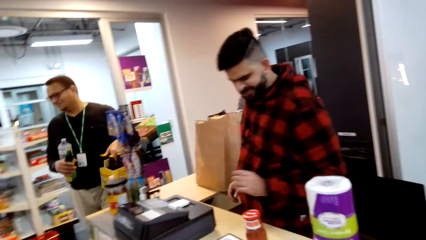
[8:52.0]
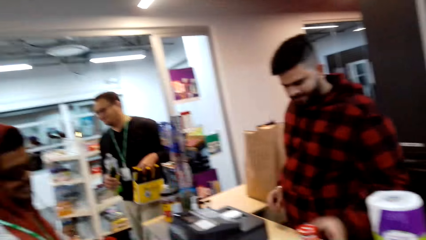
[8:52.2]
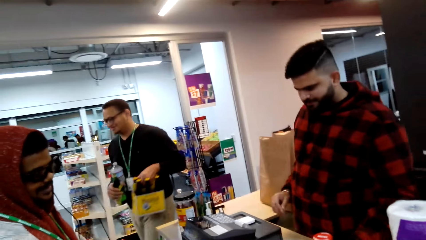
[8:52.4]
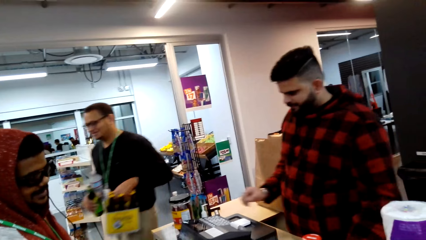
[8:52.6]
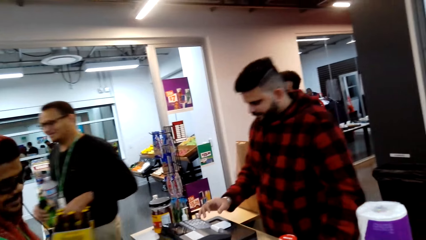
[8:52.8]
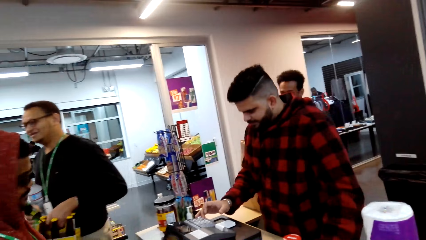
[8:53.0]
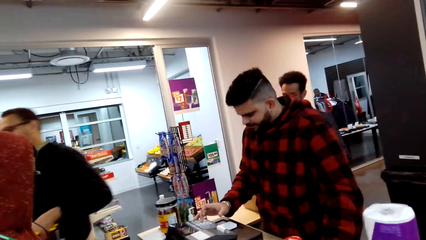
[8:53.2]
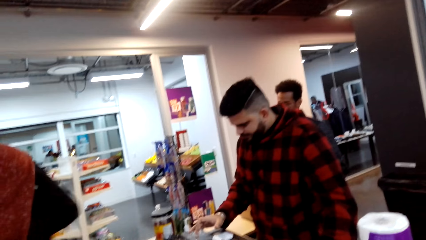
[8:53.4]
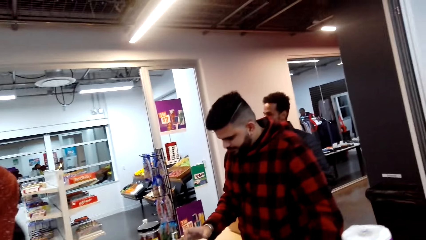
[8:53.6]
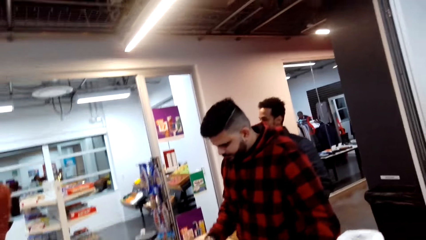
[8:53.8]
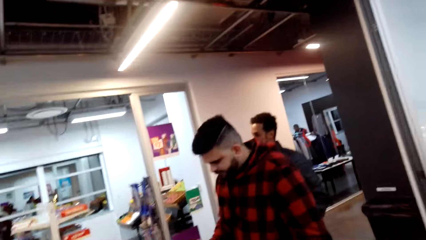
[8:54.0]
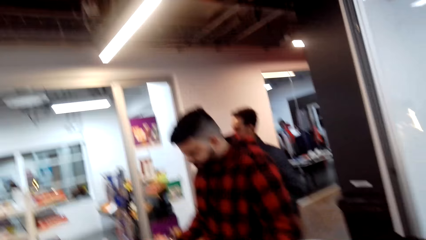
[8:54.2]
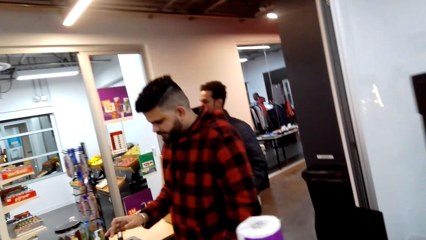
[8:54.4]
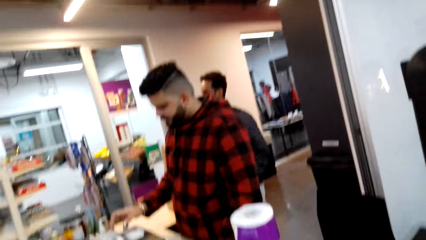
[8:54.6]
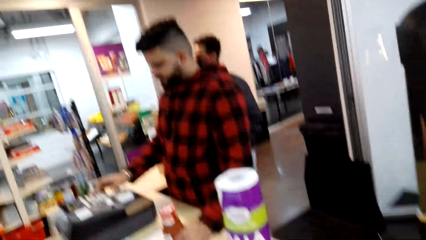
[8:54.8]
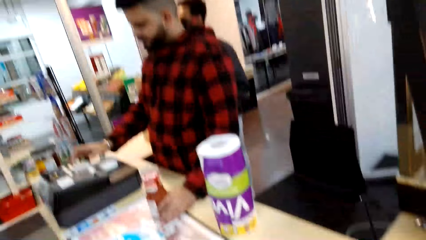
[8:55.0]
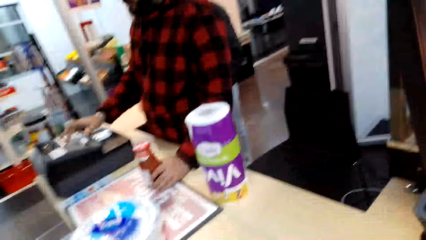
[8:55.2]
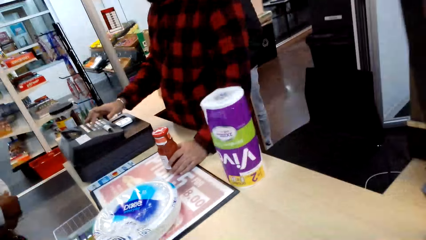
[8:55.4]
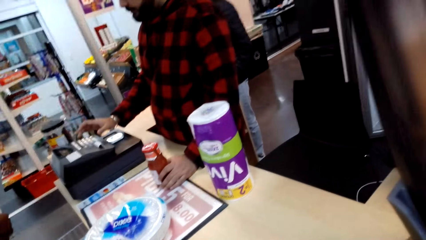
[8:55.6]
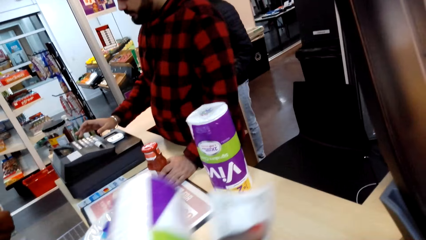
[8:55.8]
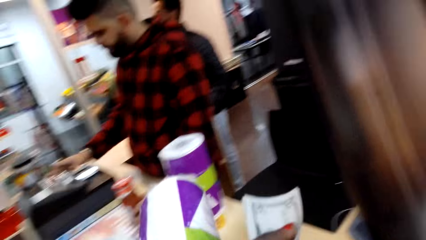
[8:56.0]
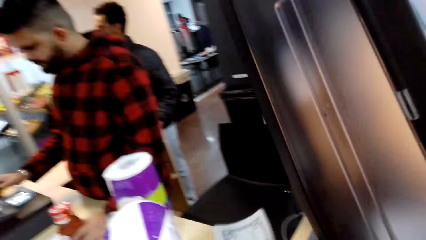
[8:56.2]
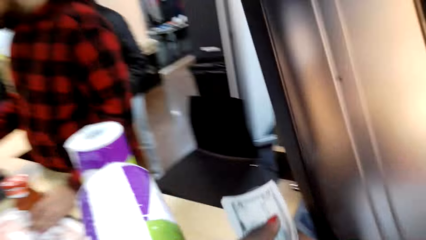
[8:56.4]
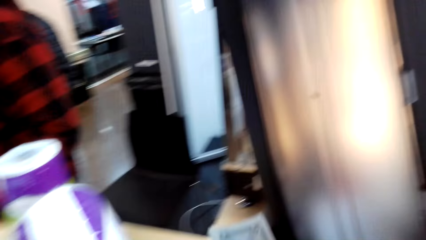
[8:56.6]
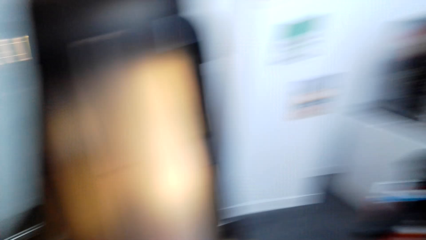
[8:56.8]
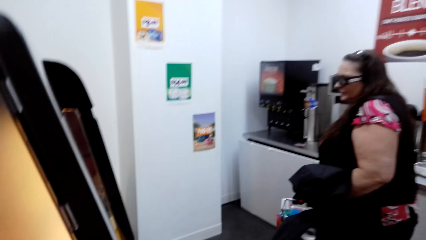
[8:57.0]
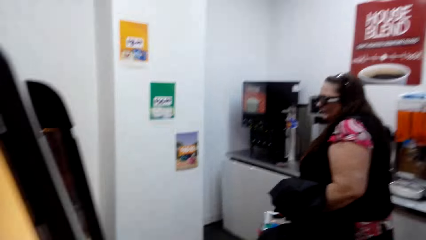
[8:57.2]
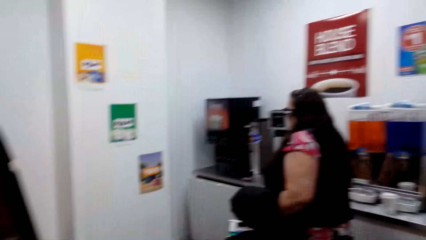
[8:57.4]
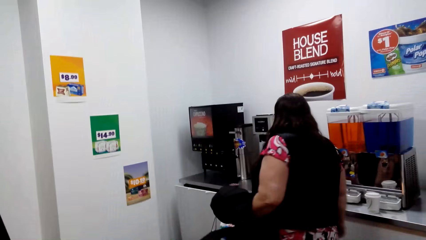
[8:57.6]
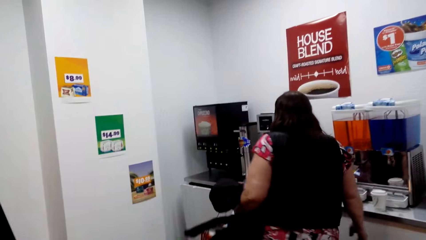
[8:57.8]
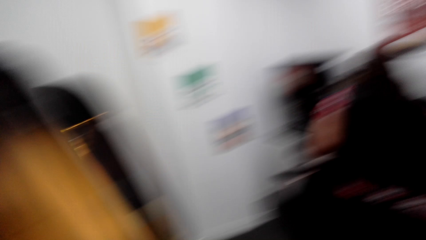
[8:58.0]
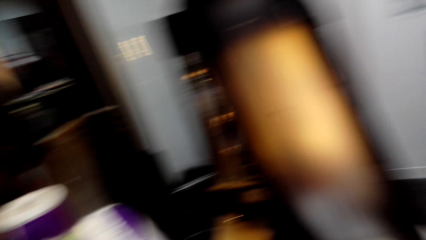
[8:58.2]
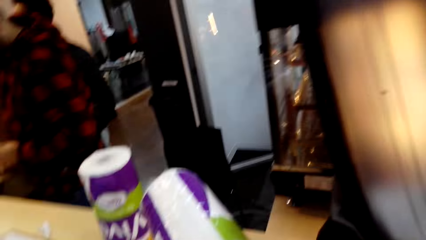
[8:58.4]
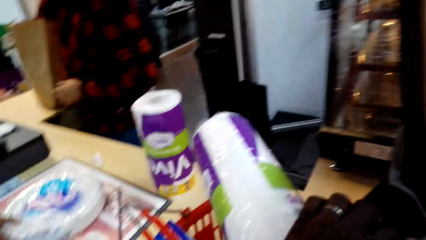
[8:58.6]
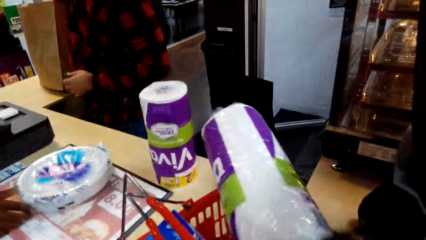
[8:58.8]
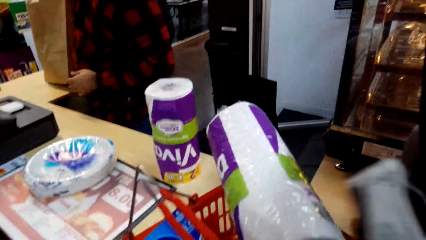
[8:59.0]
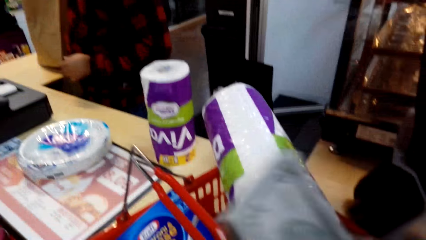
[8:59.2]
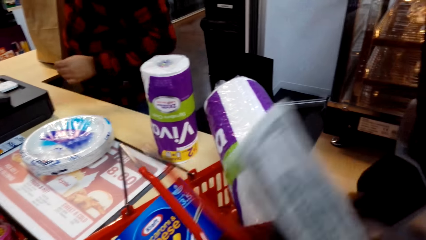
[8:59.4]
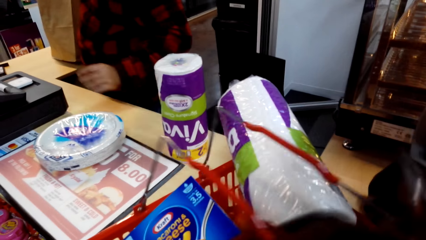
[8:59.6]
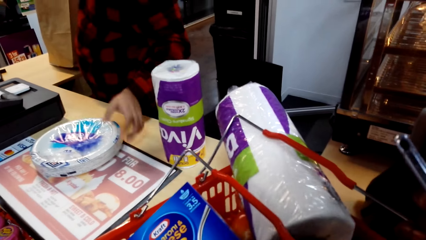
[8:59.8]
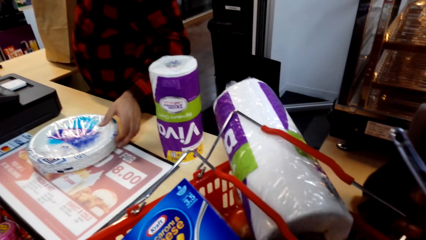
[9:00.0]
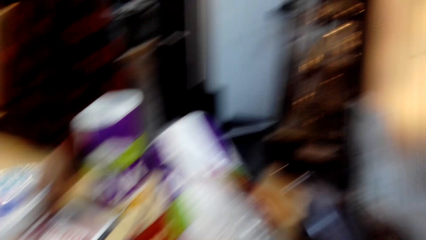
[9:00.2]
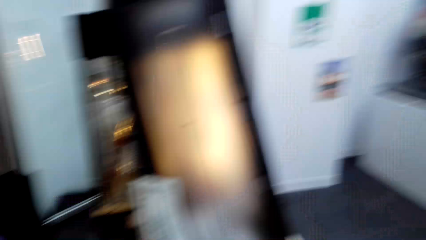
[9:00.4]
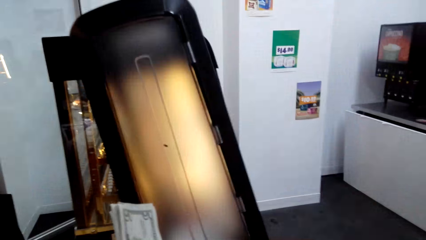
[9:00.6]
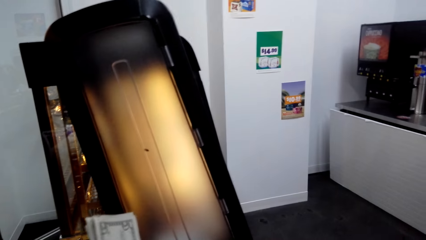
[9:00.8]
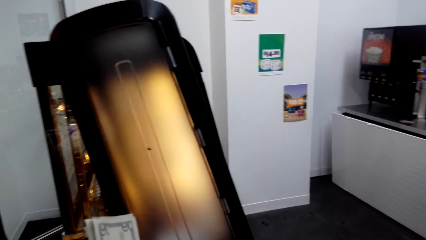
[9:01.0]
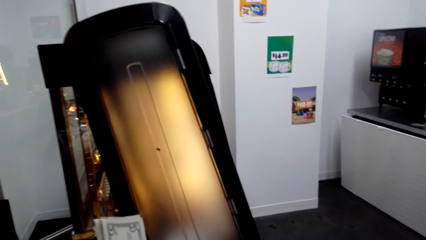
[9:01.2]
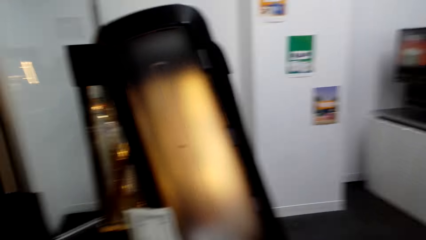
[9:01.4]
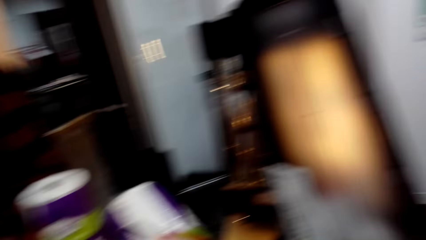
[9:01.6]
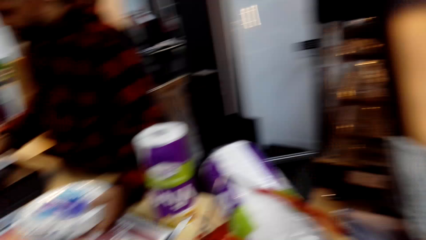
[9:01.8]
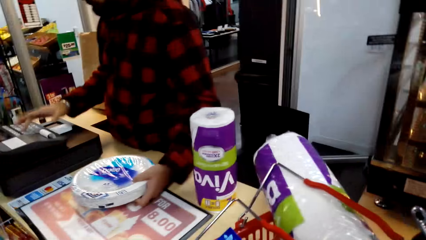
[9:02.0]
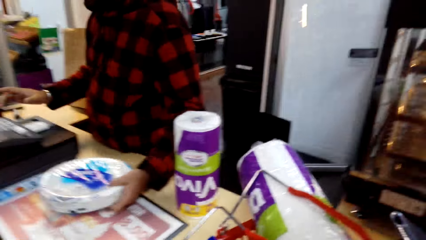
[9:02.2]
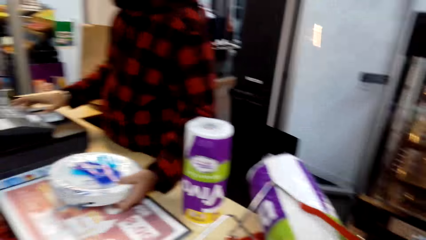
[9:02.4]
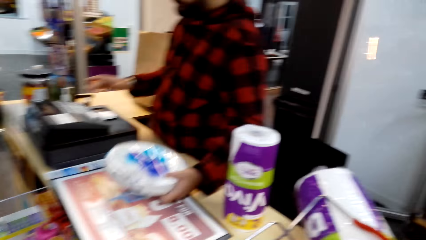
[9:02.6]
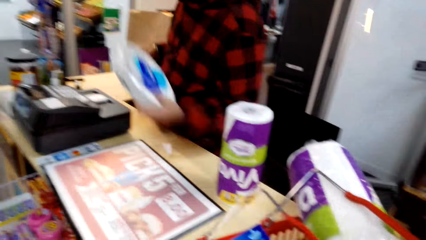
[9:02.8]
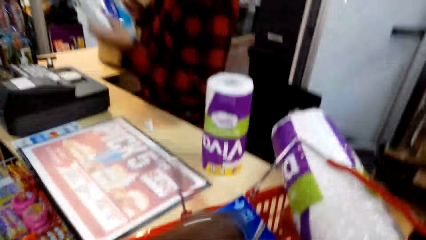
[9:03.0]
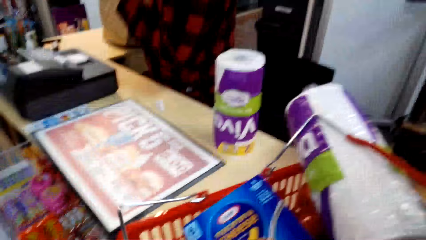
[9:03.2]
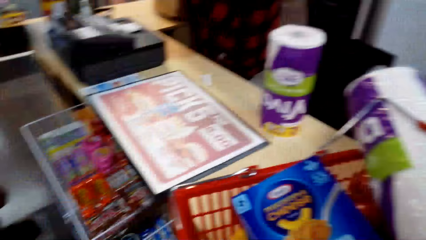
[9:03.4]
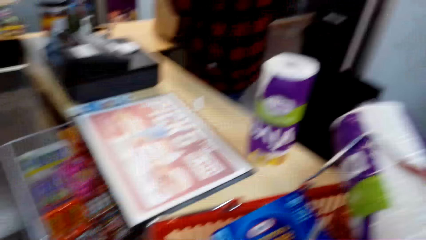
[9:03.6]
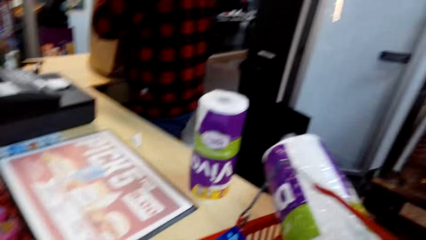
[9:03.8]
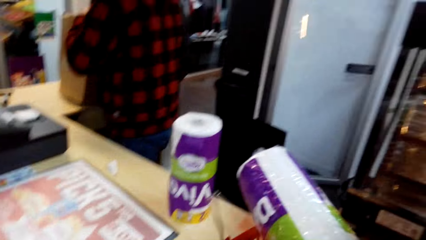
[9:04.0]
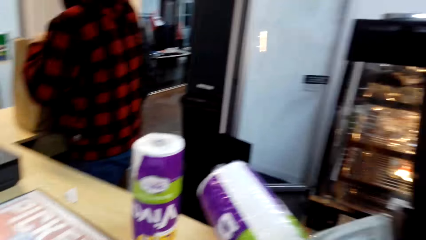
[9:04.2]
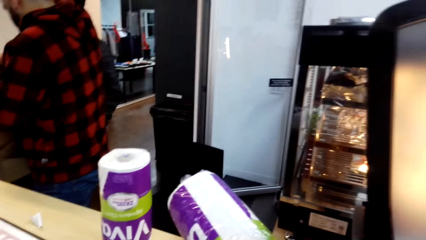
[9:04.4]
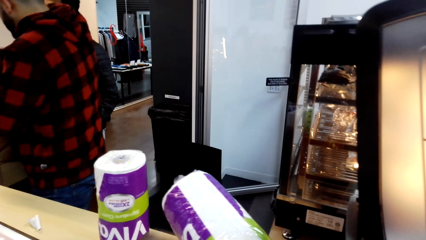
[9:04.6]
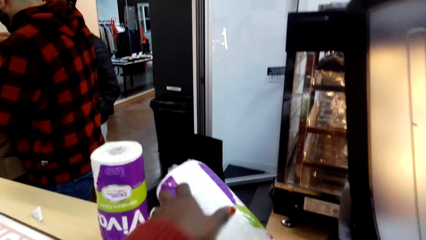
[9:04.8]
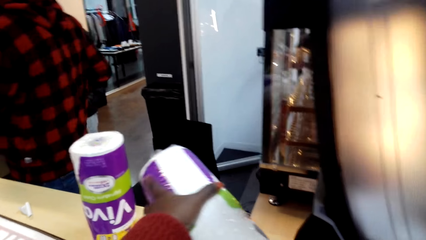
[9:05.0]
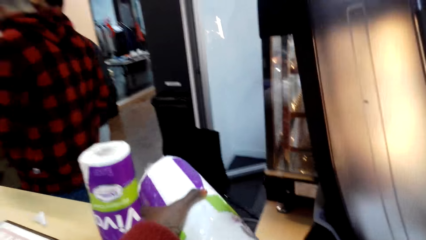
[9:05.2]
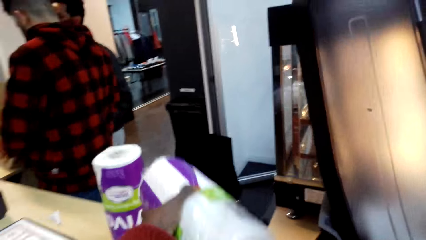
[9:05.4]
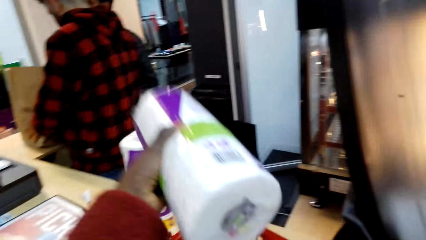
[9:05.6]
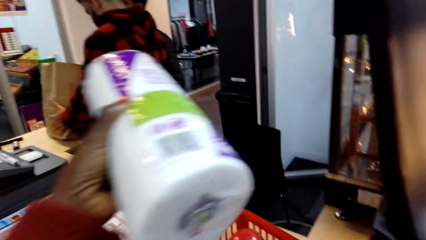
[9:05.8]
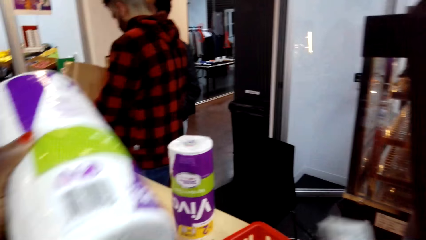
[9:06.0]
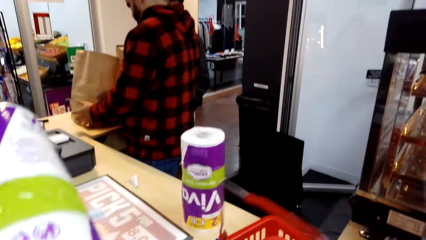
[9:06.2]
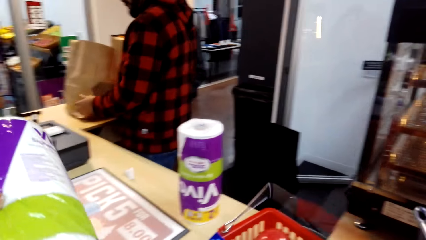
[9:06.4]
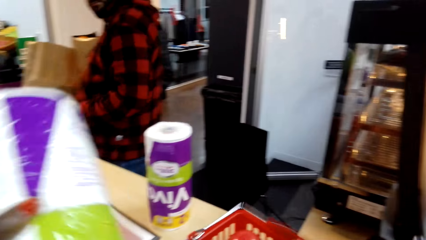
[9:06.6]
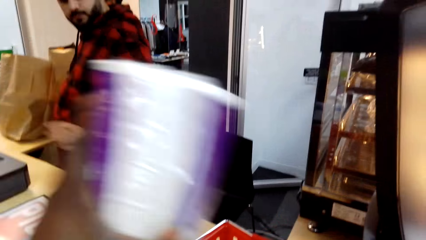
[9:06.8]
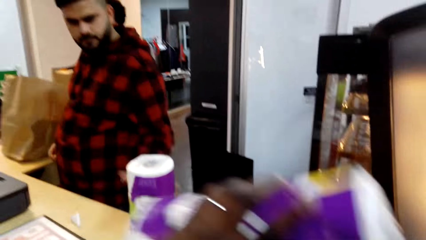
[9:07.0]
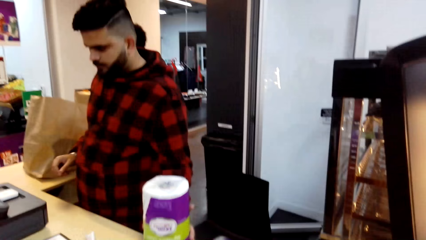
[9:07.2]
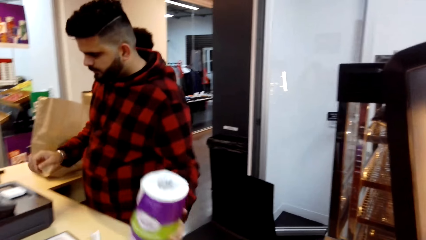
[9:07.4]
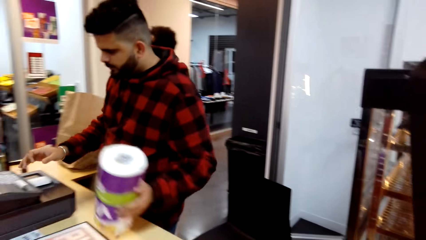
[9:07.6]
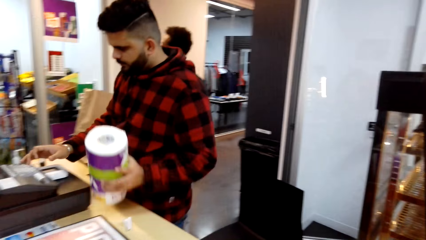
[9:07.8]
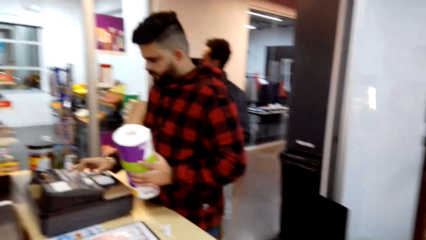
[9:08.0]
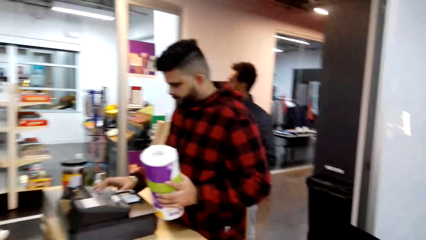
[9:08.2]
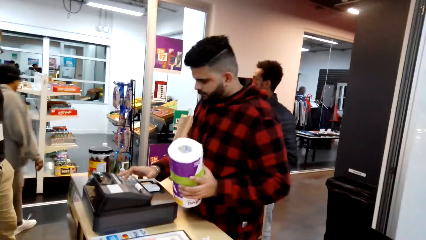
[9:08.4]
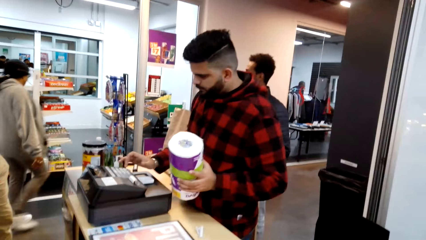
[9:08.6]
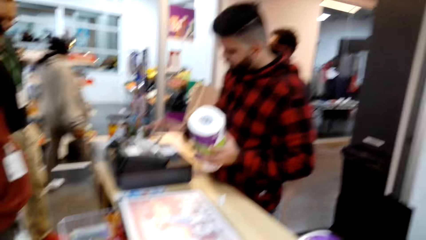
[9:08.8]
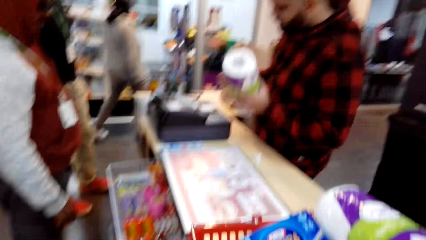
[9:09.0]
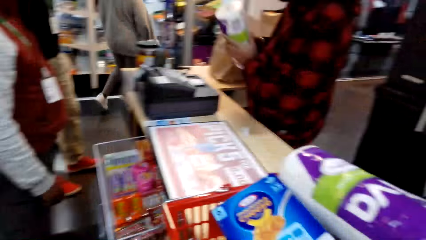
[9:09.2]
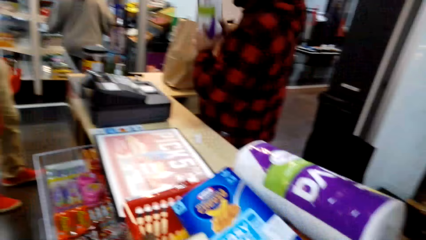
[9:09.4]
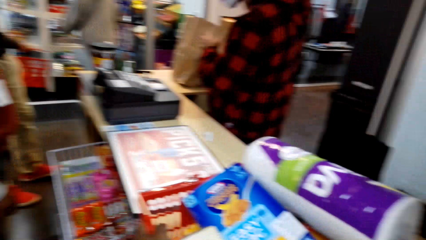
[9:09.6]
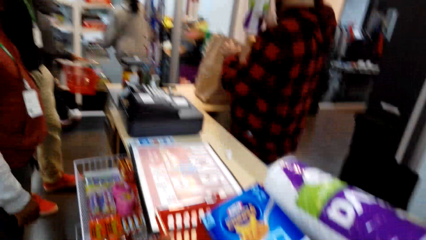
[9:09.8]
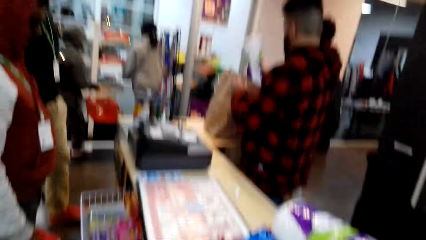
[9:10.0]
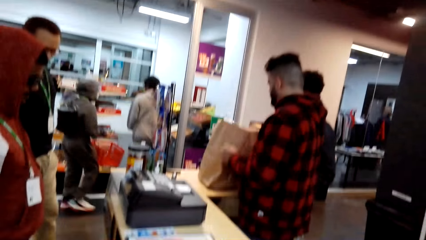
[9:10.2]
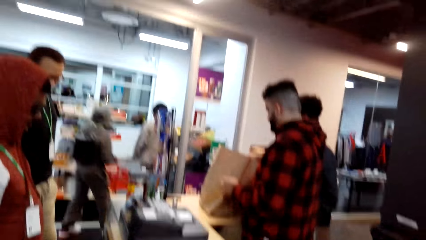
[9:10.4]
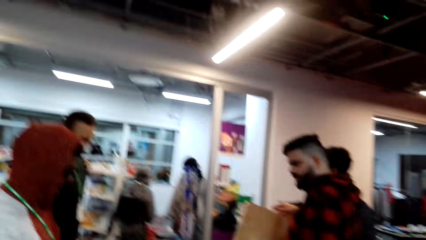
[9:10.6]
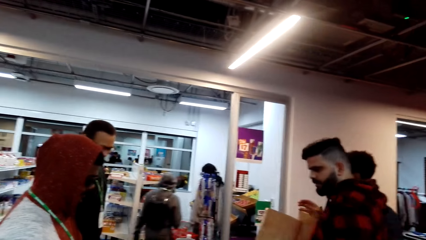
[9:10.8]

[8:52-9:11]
A man walks around. Another man operates a machine. The camera wearer puts the tray on the table. They lift something. They look around. They touch the bucket. They look around. The other man lifts something. The camera wearer looks around. They take the vivo from the tray. They touch the bucket and put something on the bucket. The other man picks up something and operates the machine. The camera wearer looks around.
